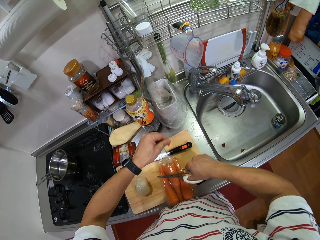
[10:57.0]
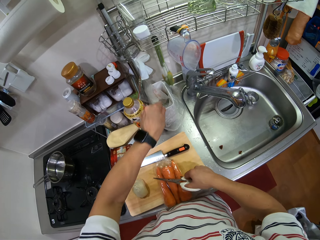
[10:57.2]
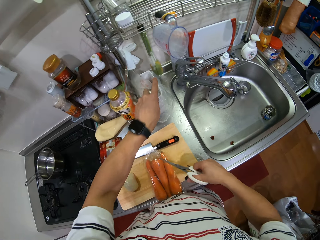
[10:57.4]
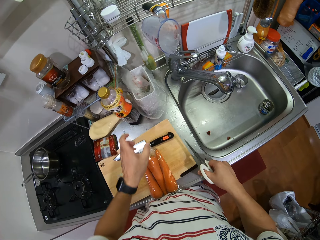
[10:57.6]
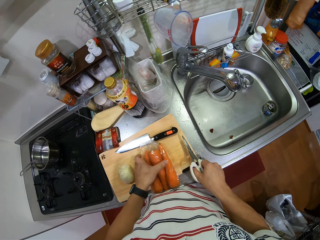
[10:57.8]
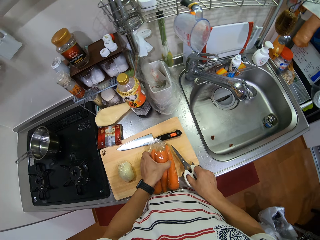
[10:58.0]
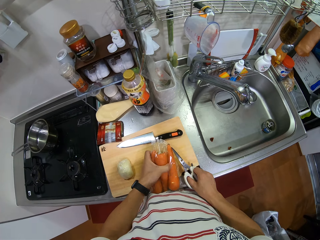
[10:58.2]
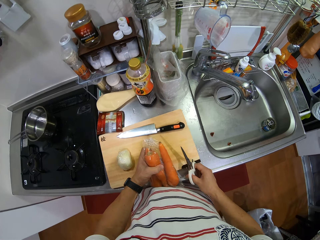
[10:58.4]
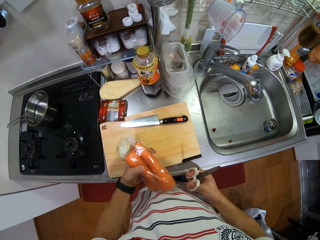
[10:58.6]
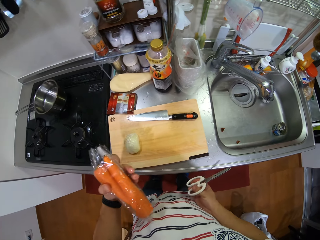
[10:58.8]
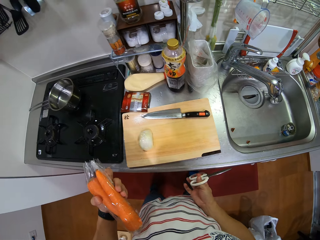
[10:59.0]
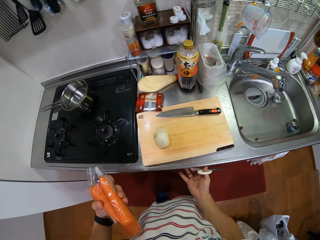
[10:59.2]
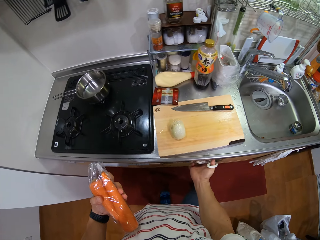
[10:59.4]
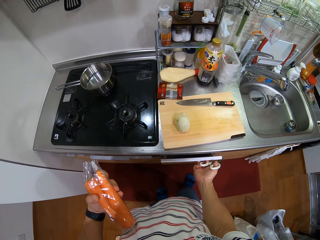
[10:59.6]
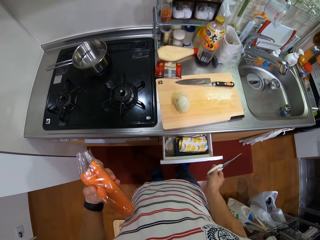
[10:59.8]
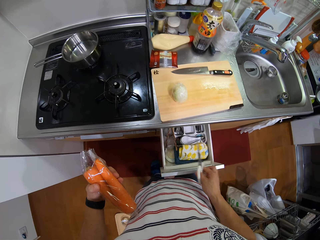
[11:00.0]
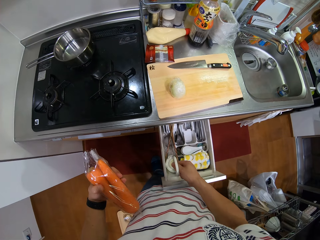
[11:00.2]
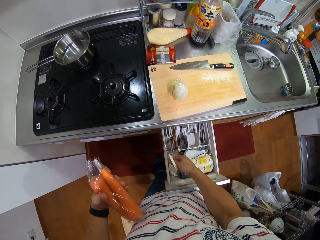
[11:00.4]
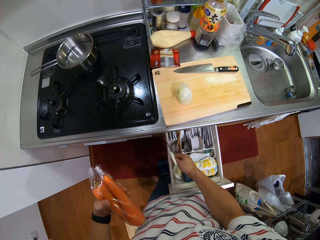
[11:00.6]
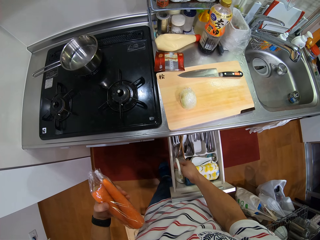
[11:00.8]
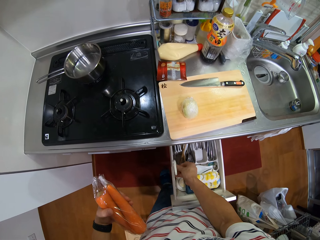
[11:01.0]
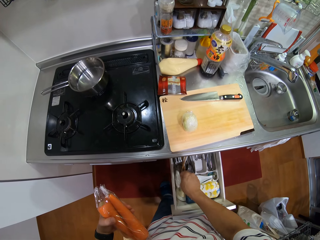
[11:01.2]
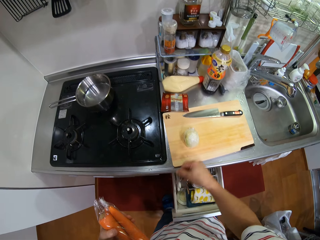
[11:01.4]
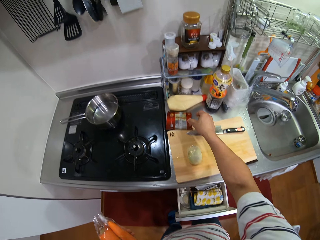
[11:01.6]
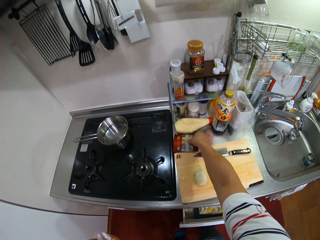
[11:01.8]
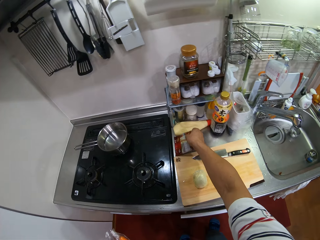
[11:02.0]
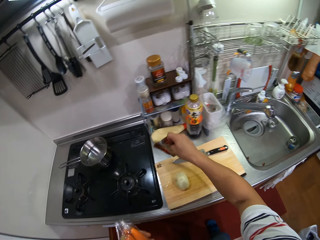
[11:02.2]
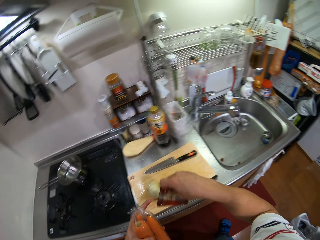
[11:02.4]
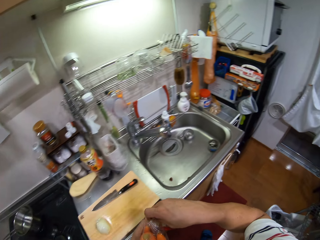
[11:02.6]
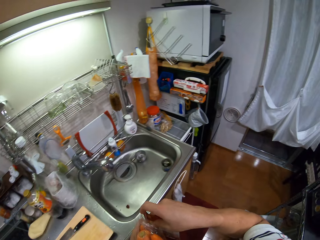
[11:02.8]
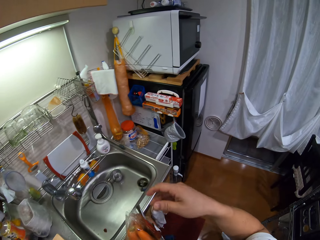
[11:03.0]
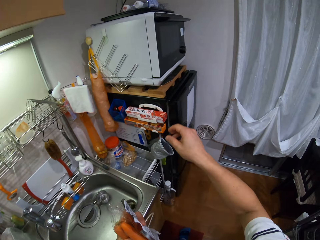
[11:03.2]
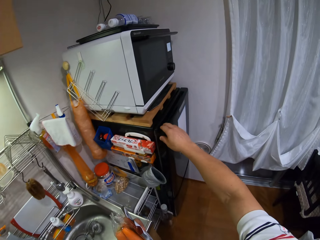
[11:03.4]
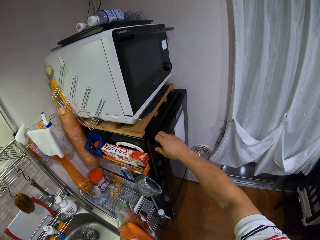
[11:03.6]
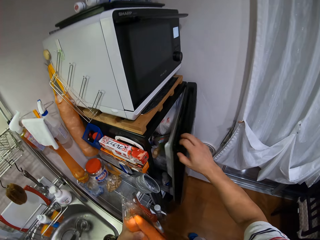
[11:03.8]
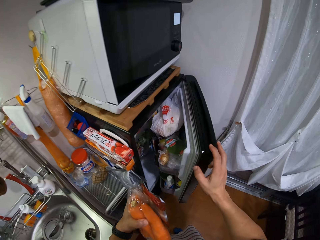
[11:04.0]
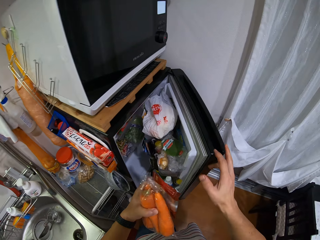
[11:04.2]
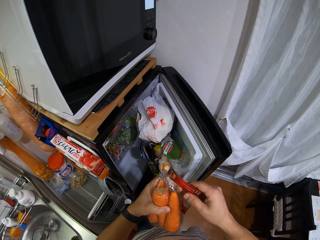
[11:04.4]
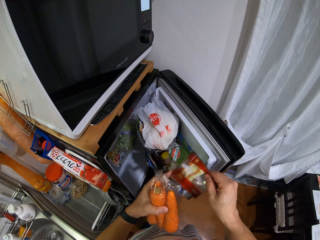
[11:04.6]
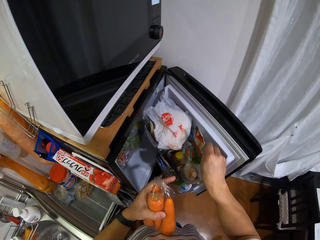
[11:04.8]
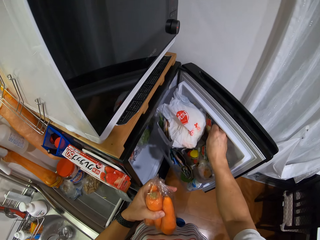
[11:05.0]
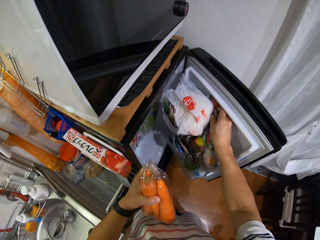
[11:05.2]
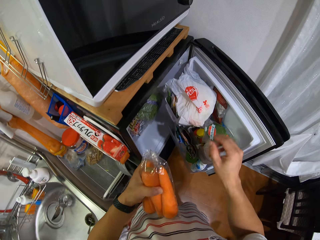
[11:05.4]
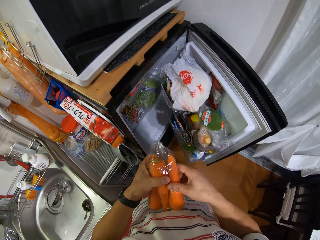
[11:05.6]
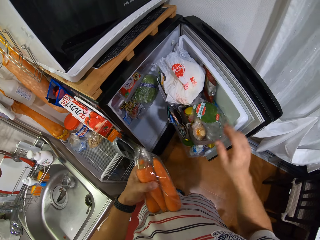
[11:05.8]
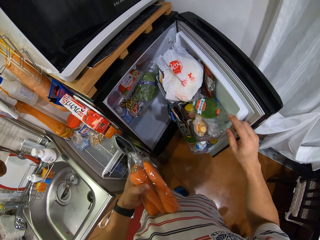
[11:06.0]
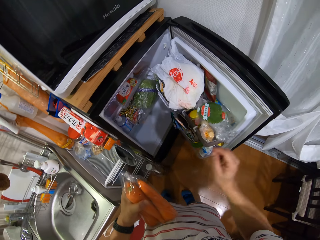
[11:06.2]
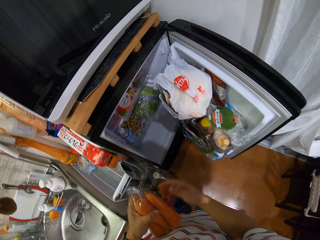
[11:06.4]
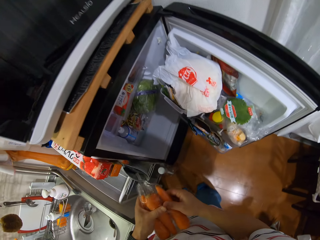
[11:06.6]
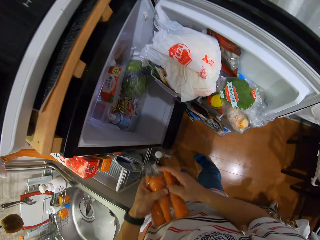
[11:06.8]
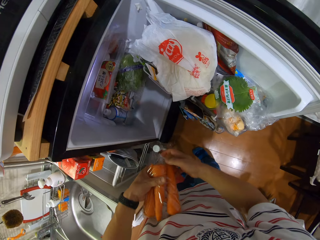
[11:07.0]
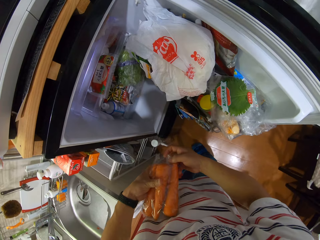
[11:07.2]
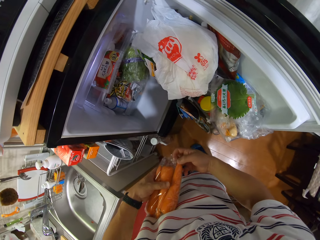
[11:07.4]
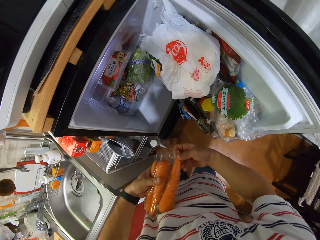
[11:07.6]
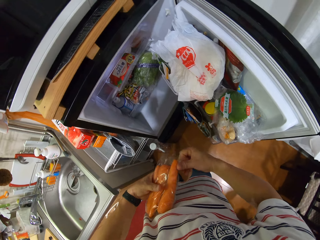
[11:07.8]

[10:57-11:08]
The camera wearer throws part of the polythene bag or nylon paper bag in the trash bin. They pick up the nylon paper bag of carrots. They open the drawer. They put the scissors in the drawer. They close the drawer. They pick up the paper bag of cheese or packet of unleavened bread on the kitchen counter. They turn around, walk, and look around. They hold the items with one hand. They open the fridge. They put the packet of unleavened bread in the fridge. They put the packet well. They hold the carrots with both hands. They touch the nylon paper bag of carrots.

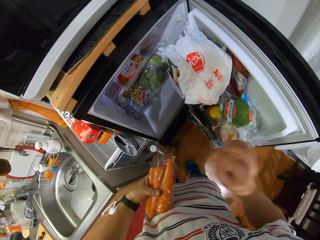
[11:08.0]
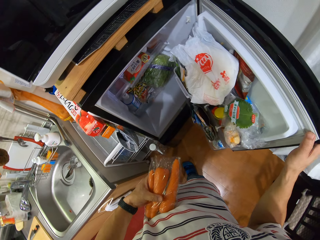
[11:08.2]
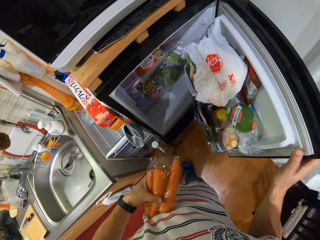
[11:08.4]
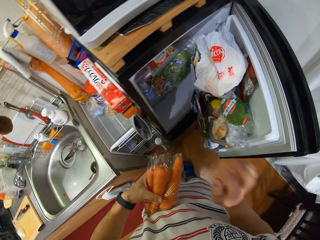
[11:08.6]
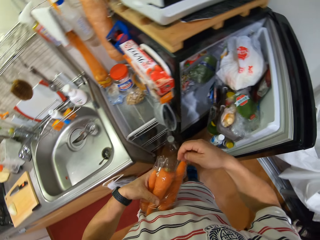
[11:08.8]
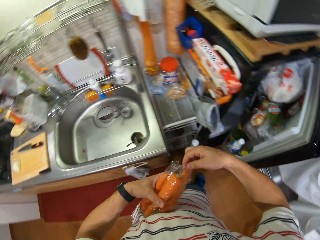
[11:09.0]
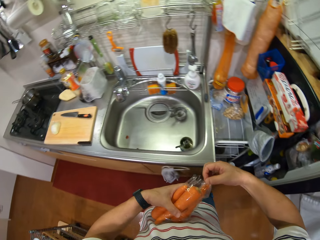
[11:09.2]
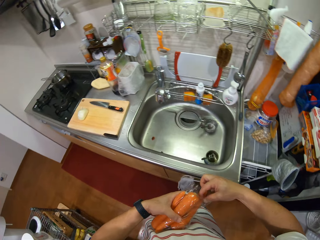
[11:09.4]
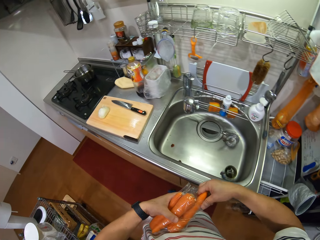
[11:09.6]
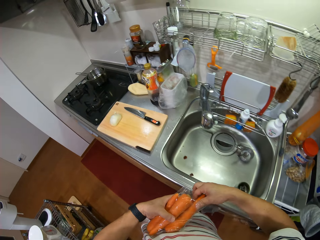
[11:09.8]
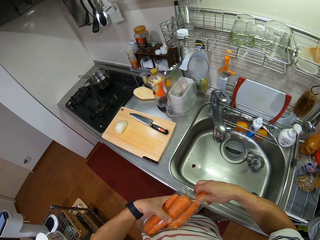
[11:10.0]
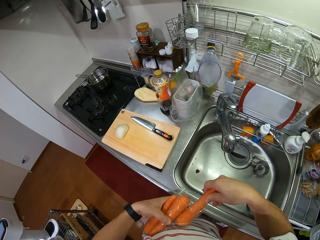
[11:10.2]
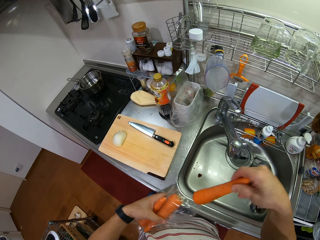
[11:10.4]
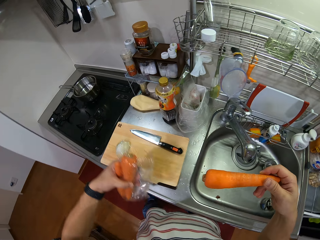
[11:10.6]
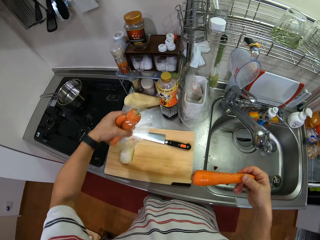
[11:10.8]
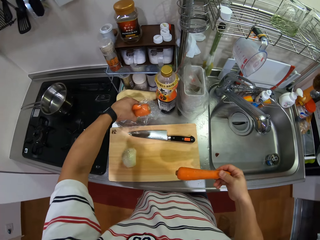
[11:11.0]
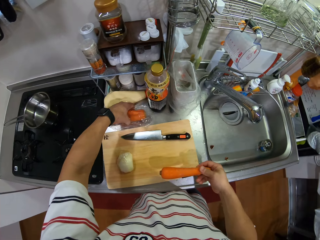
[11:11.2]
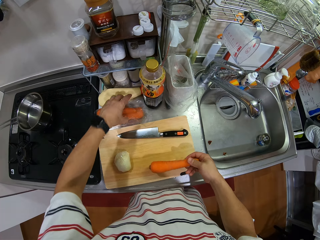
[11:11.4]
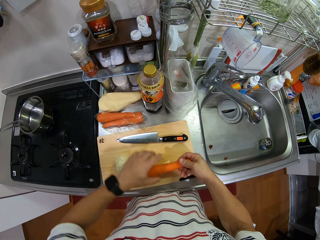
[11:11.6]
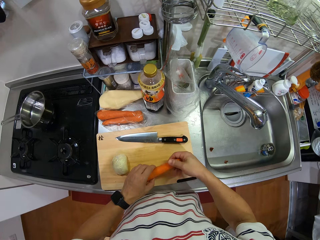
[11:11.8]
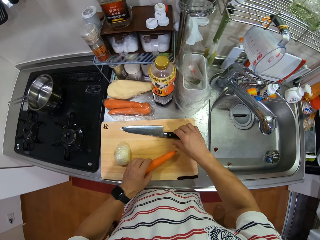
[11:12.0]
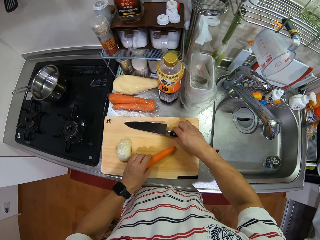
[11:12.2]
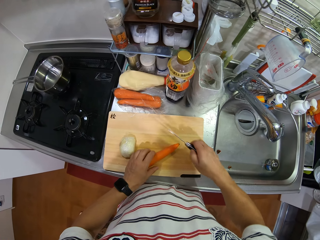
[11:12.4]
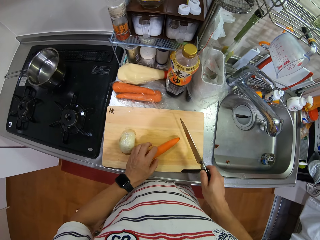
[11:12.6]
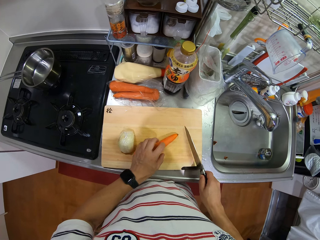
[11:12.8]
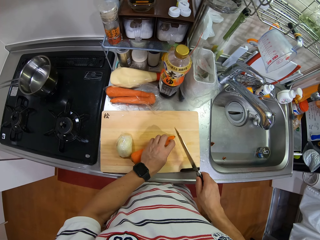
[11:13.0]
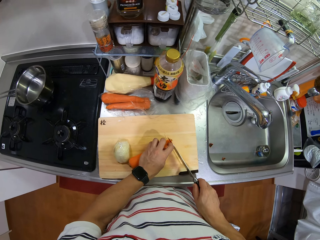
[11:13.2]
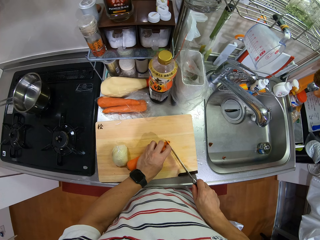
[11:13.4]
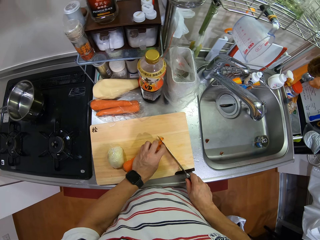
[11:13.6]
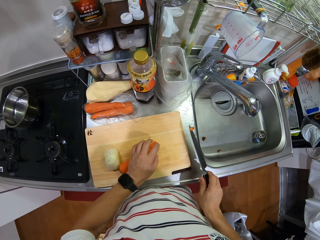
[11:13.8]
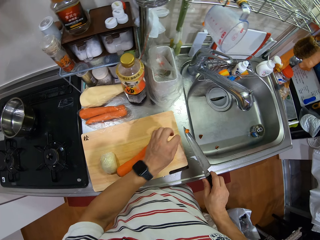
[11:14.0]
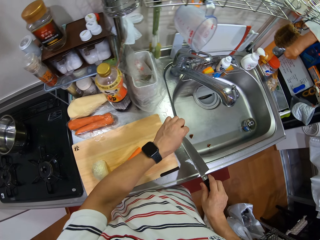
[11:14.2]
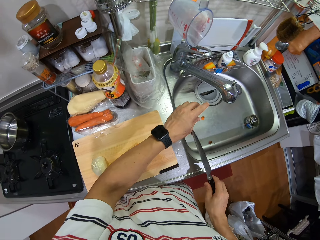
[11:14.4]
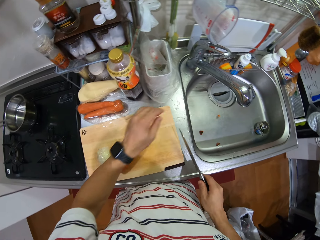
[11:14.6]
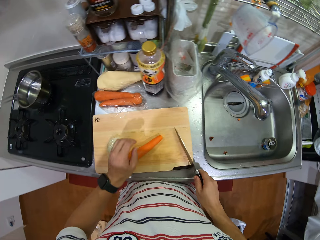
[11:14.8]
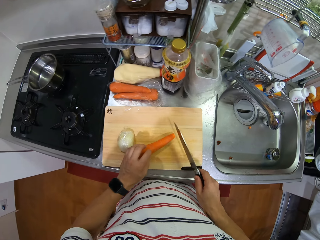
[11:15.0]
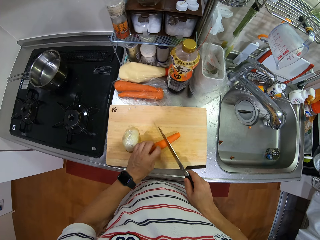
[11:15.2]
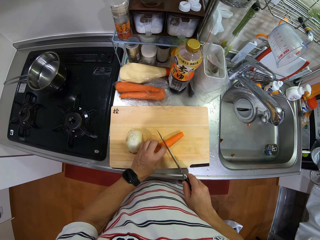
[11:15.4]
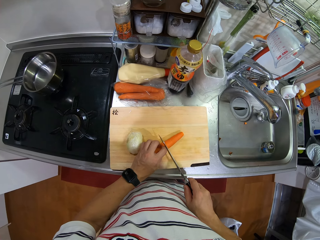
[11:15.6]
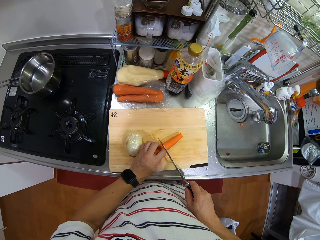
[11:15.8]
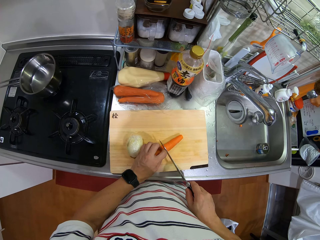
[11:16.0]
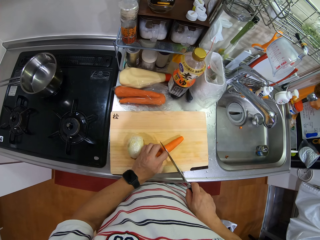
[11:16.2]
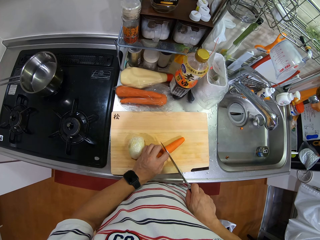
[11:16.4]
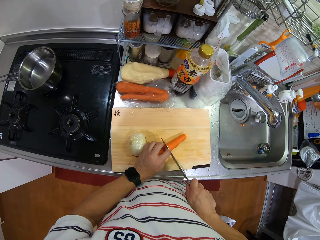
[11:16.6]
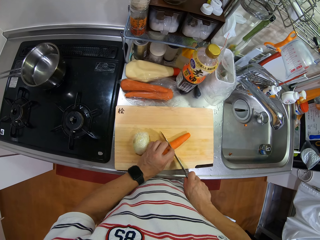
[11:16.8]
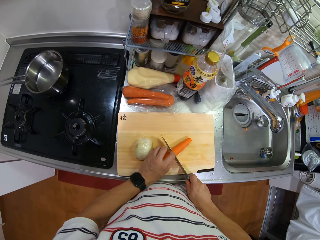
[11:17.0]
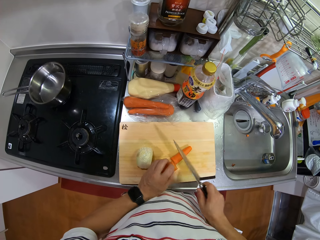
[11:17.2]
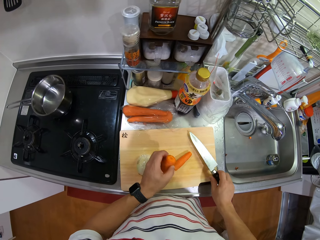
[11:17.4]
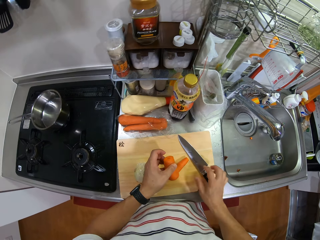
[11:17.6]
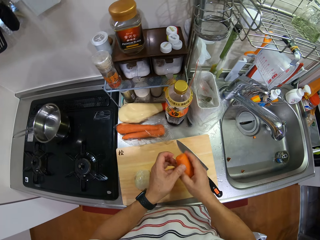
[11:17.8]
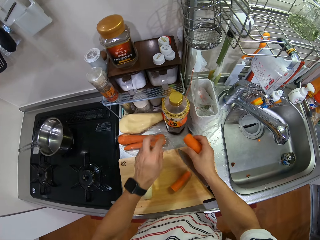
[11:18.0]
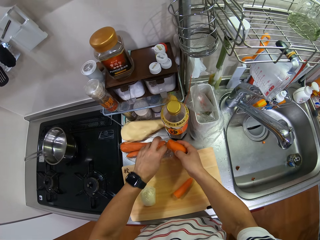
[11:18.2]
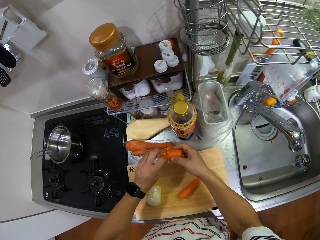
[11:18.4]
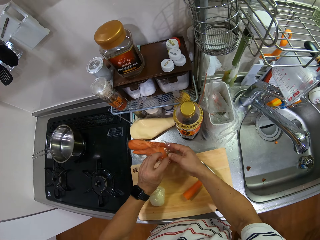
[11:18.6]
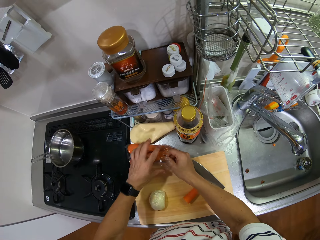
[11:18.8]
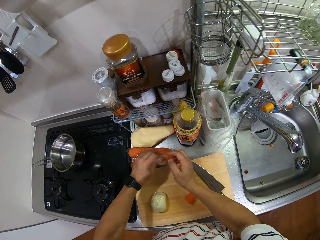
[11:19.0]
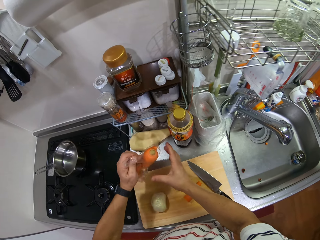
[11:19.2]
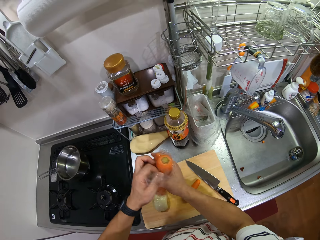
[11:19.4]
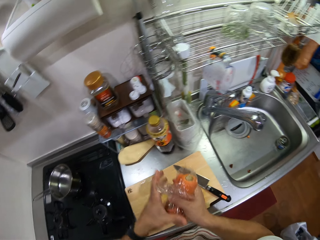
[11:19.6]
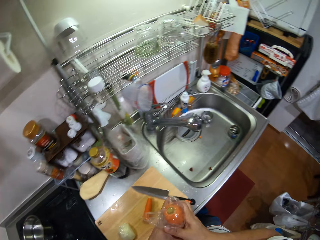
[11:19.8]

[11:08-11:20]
The camera wearer closes the fridge. They turn. They remove the carrot in the polythene bag or nylon paper bag. They put the nylon paper bag of carrots on the kitchen counter. They hold the other carrot on the chopping board. They pick up the knife on the chopping board. They hold the carrot well. They cut the carrot. They throw the piece of carrot in the sink. They hold the carrots well. They cut the carrot. They hold a piece of the carrot. They put the knife on the chopping board. They put the cut piece of the carrot in the polythene bag. They pick up the nylon paper bag of carrot on the sink.
